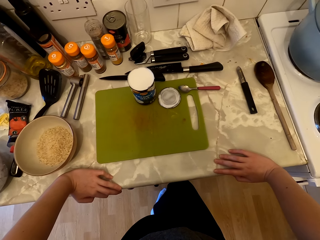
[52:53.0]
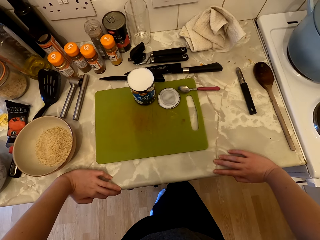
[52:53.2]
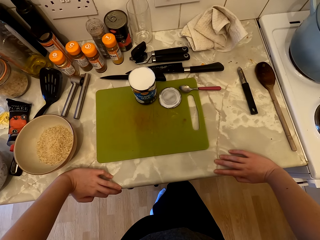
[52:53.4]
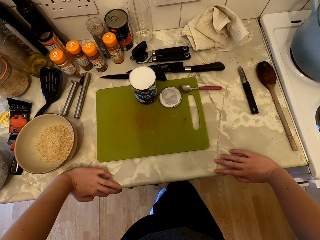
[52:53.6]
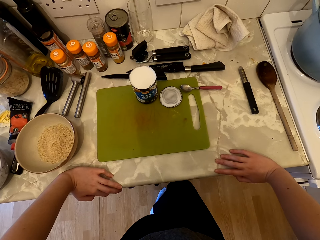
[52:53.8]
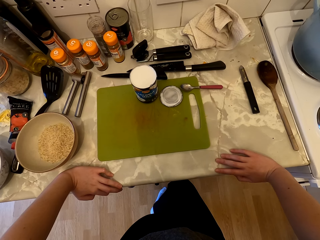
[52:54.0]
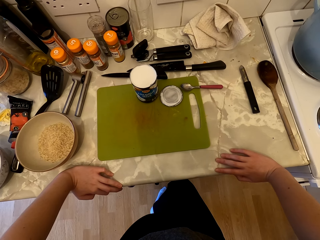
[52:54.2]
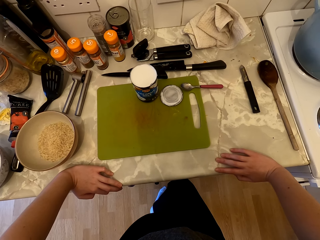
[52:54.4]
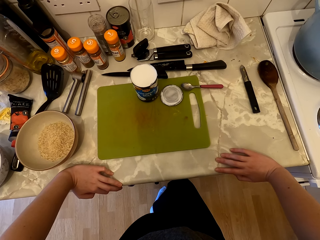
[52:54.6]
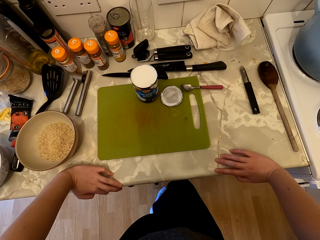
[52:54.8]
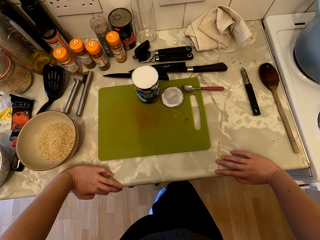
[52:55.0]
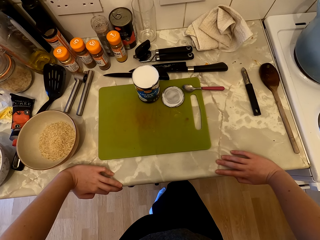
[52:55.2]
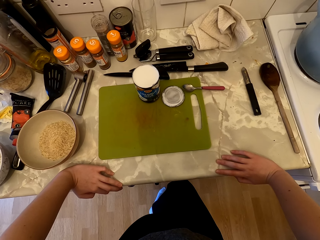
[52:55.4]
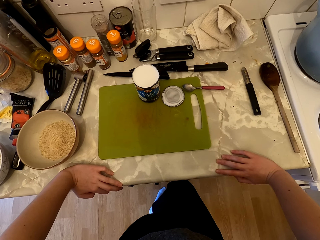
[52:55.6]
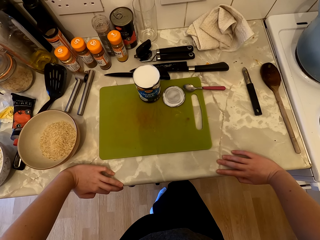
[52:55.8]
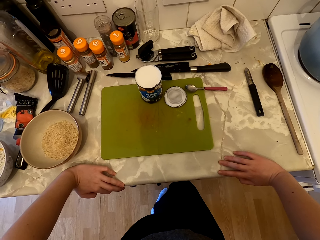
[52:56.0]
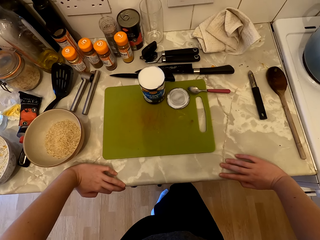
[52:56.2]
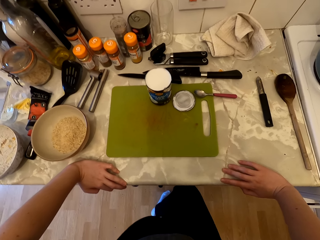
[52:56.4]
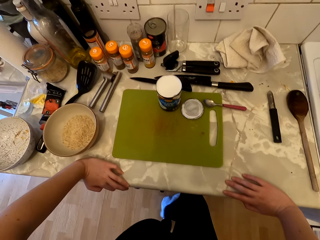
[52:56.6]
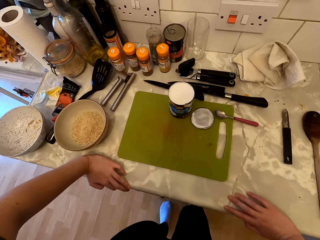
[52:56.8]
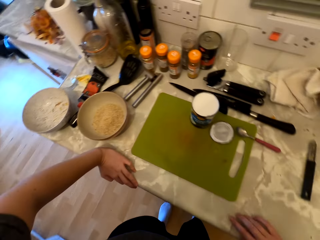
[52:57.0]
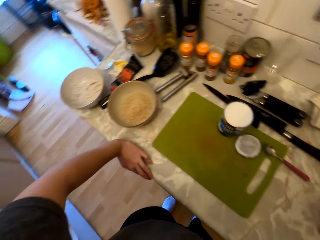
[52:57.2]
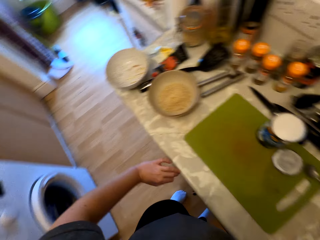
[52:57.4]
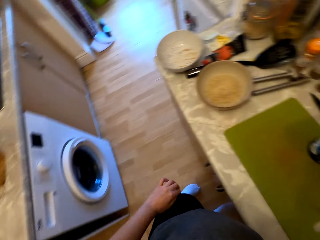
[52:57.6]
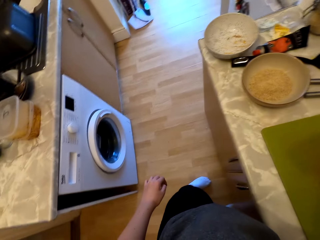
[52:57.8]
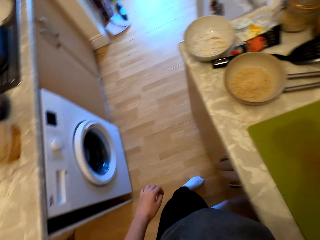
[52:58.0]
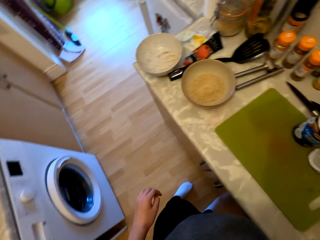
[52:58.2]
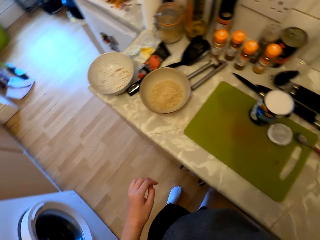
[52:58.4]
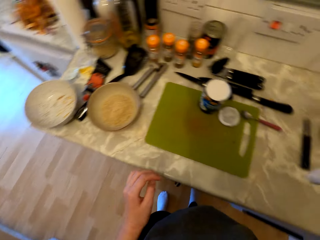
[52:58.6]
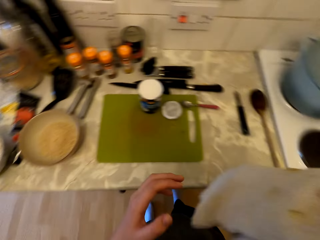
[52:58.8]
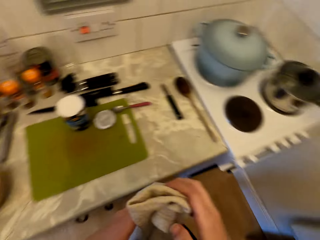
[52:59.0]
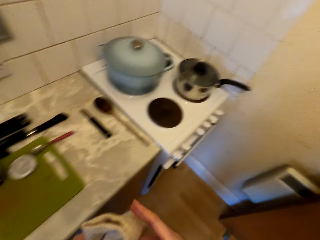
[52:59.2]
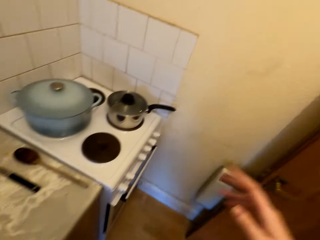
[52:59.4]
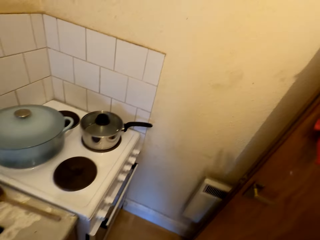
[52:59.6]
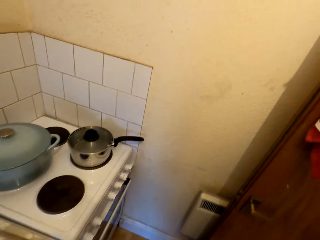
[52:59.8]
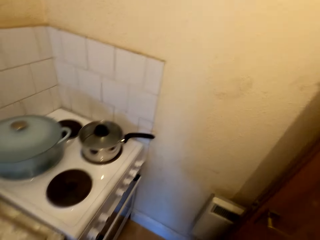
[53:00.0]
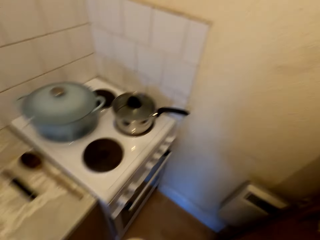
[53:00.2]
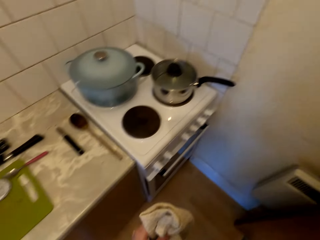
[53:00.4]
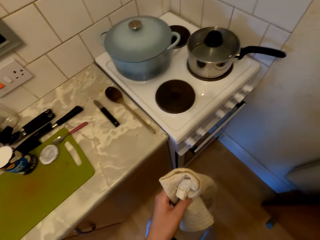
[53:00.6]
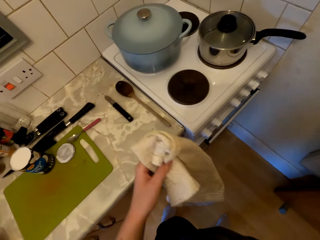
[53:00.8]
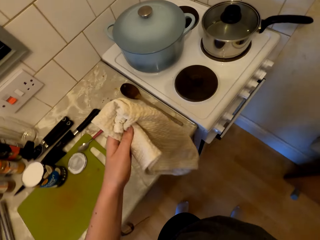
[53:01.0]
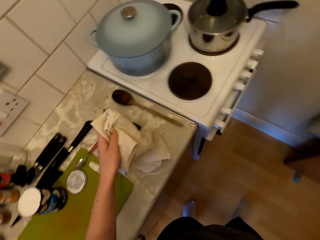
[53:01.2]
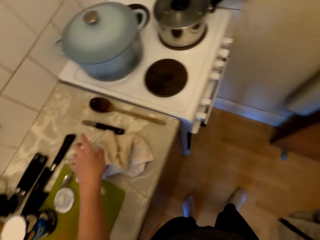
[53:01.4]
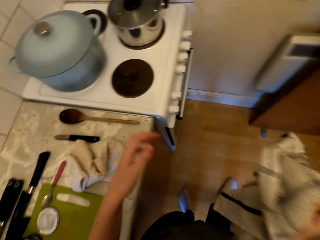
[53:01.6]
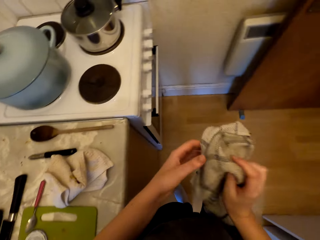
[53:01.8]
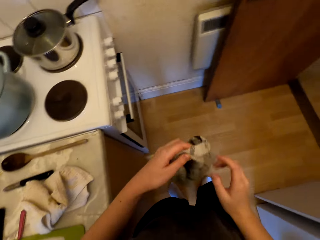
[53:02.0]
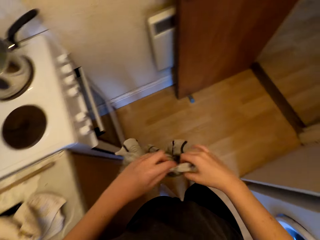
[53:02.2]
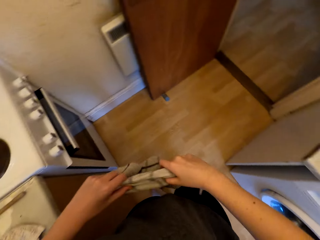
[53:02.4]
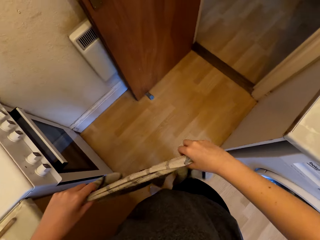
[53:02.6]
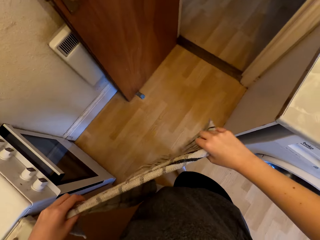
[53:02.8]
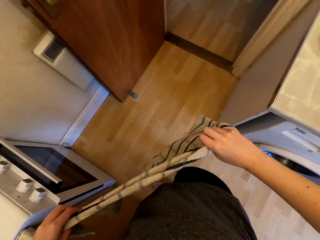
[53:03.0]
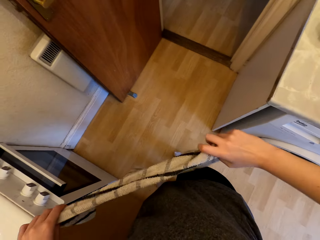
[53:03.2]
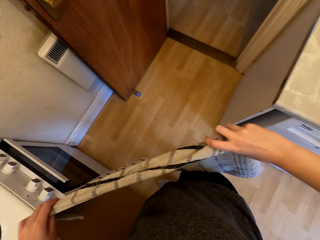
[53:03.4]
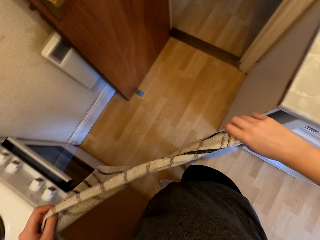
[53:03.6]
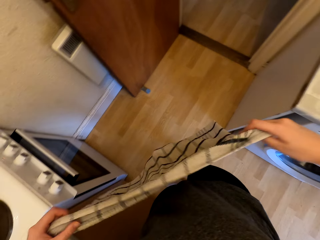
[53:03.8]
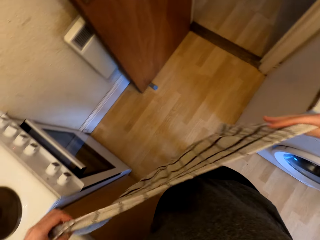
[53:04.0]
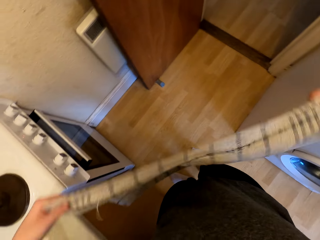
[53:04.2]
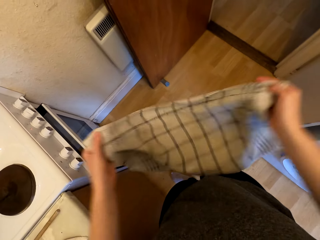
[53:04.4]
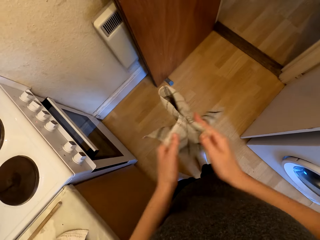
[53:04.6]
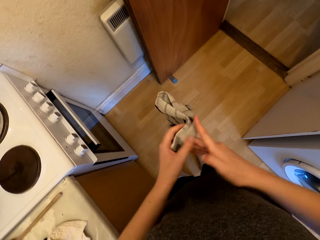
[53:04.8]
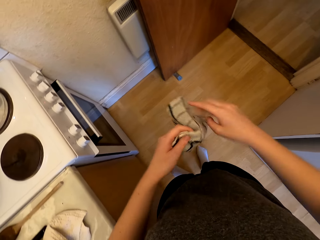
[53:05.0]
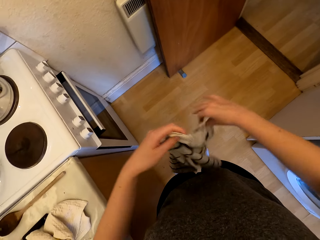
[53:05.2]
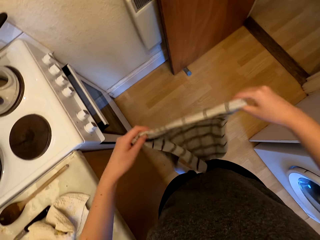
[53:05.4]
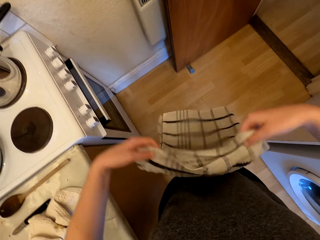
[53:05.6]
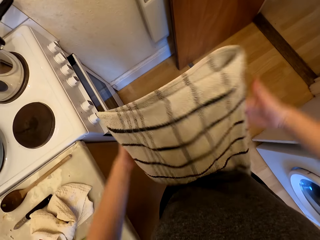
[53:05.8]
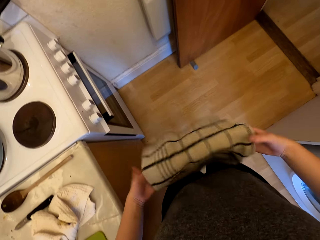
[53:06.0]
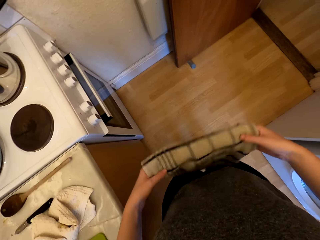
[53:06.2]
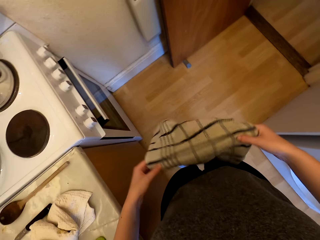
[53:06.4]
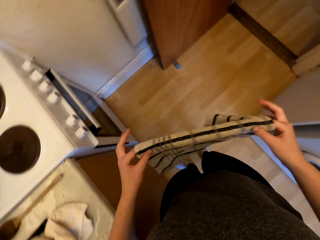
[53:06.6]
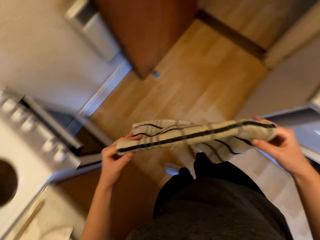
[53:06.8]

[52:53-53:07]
The camera wearer looks around. They hold up a piece of cloth or kitchen napkin. They put the kitchen napkin on the counter. They hold the kitchen napkin. They stretch the piece of cloth and fold the kitchen napkin.

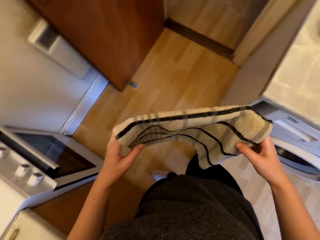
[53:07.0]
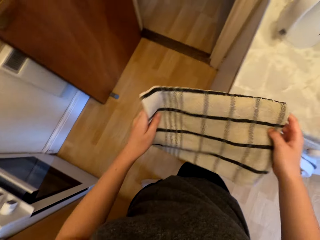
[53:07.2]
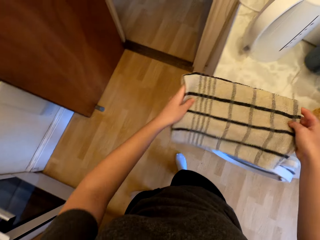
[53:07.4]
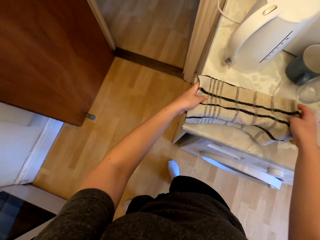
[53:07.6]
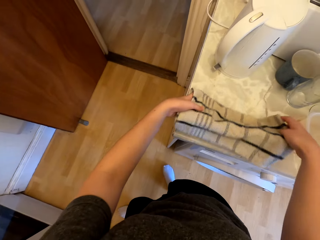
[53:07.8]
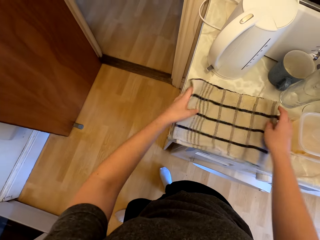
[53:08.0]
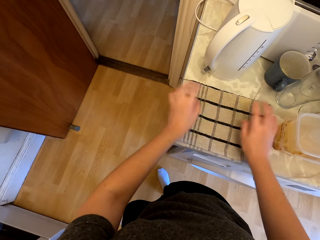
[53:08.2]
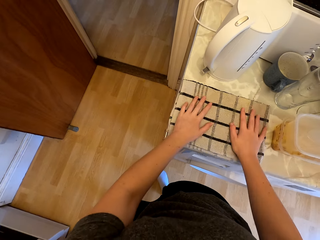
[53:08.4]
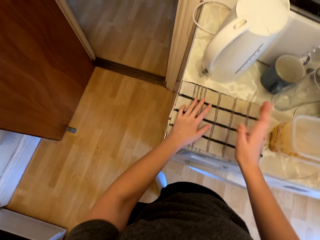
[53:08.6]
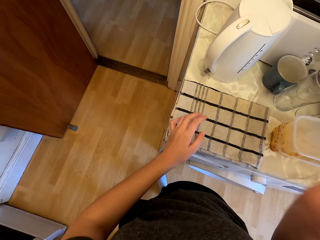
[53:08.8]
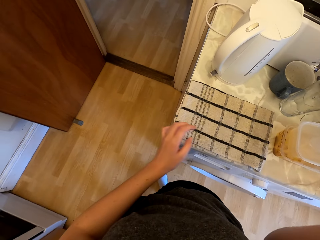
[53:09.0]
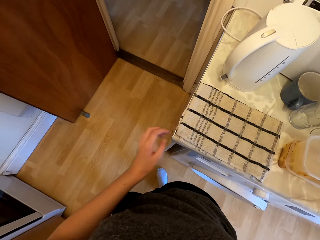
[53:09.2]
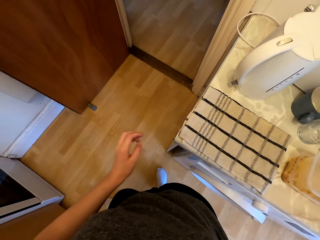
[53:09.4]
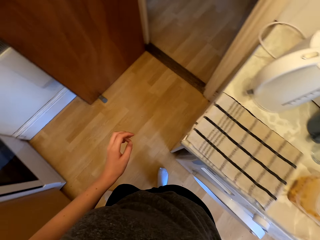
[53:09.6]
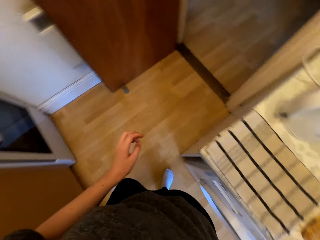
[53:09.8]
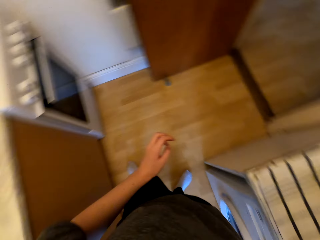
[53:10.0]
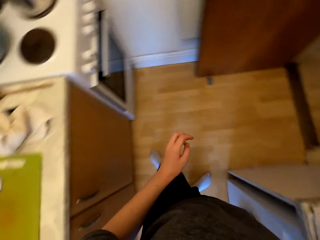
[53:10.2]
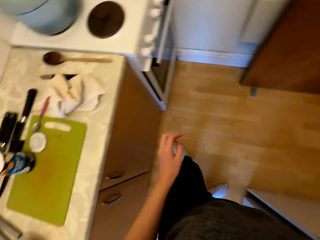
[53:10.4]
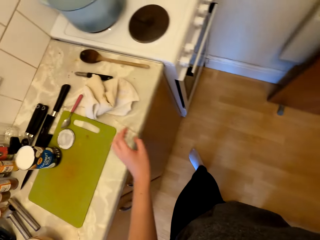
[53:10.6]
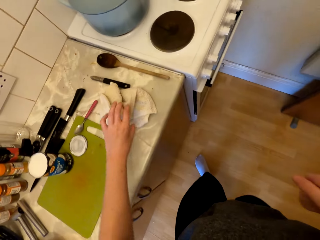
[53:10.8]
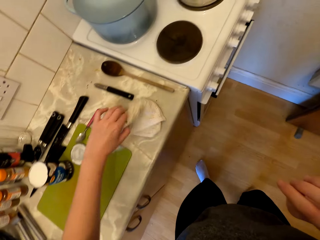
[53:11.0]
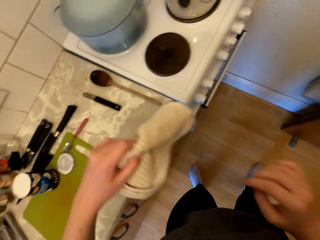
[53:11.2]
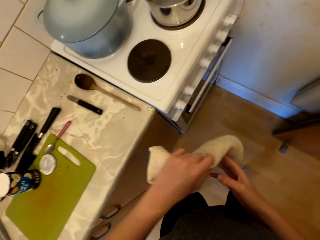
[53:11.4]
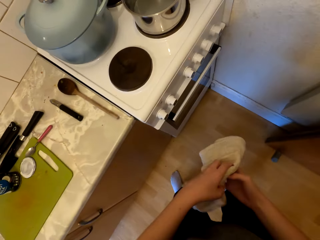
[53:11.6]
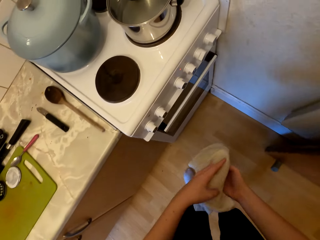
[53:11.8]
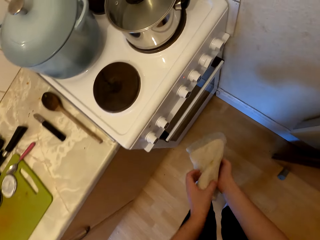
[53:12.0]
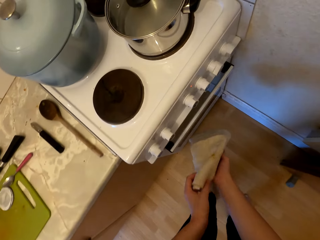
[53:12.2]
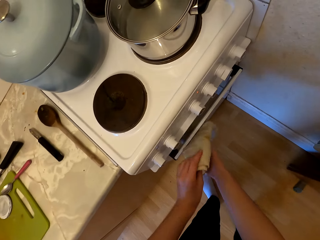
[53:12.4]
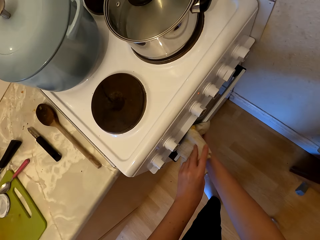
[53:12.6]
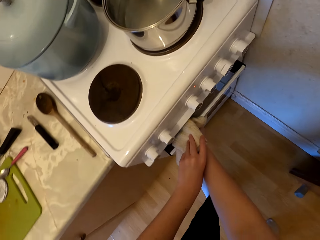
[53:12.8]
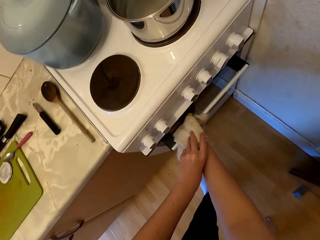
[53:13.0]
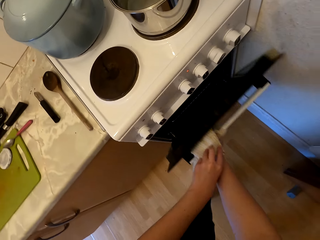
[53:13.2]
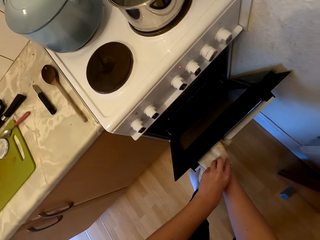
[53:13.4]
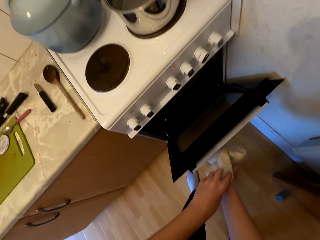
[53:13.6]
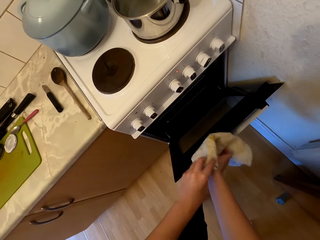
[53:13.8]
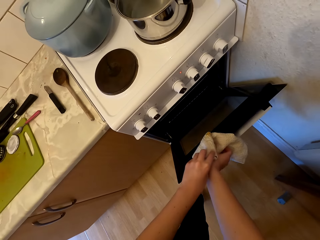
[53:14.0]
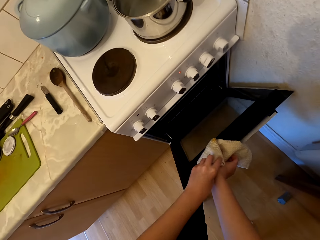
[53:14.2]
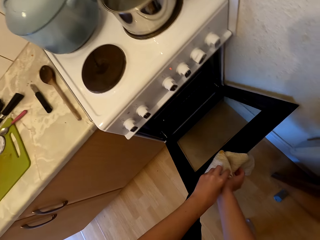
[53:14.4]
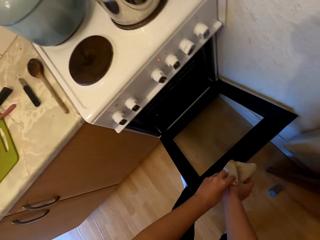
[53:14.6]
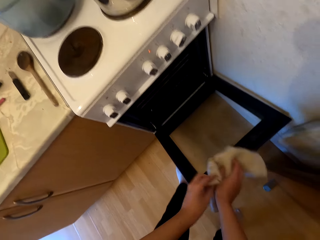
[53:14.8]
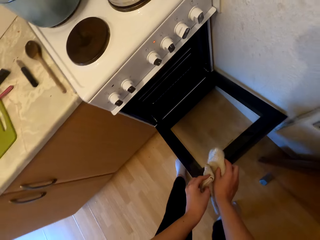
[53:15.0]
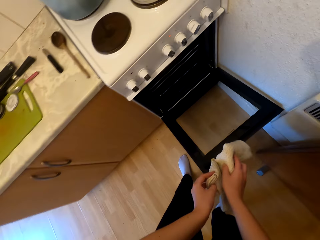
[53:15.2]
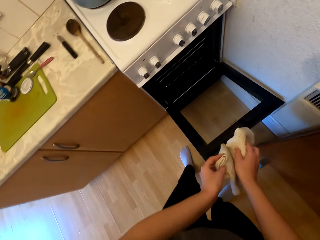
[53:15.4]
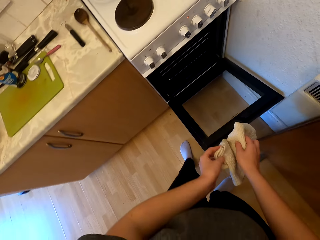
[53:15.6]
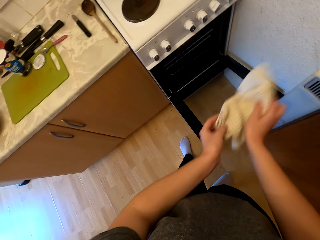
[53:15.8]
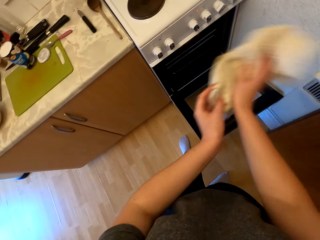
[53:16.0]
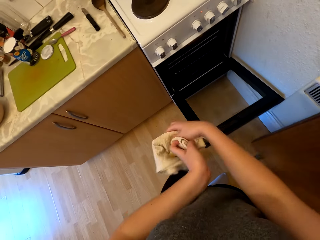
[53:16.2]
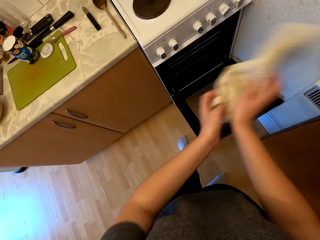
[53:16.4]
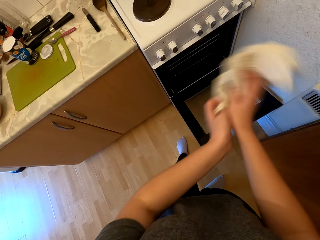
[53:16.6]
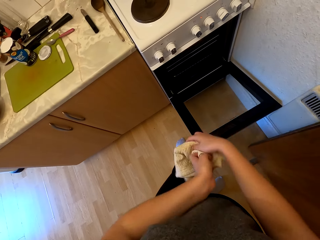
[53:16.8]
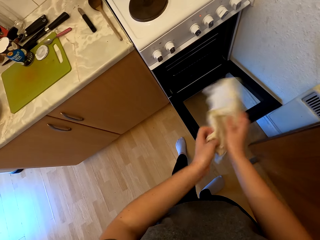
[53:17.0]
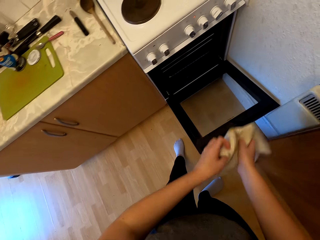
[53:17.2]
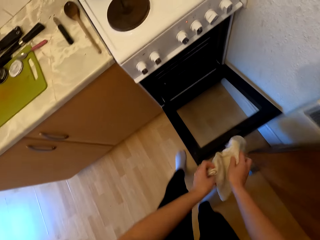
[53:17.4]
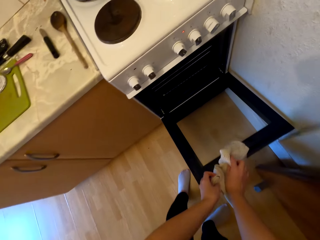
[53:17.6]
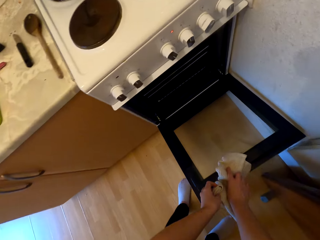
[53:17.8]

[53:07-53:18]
The camera wearer puts the piece of cloth or kitchen napkin on the counter. They pick up the kitchen napkin. They open the oven. They wave the cloth in the air.
